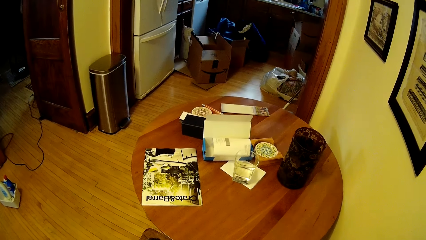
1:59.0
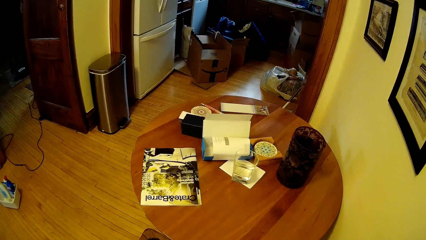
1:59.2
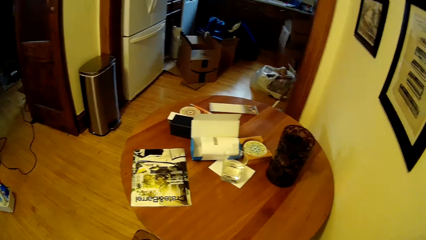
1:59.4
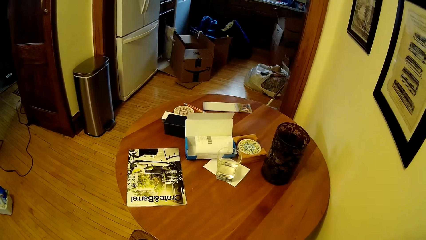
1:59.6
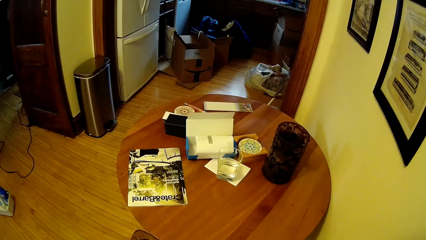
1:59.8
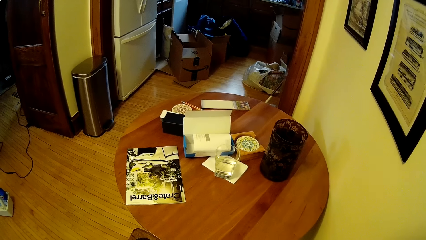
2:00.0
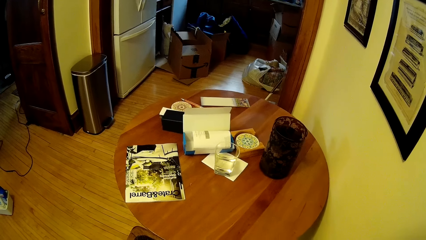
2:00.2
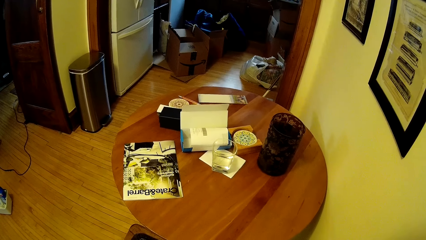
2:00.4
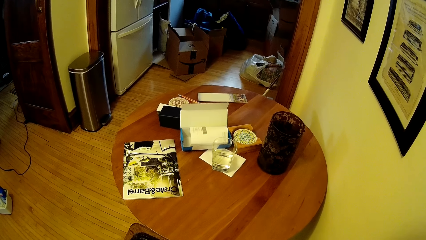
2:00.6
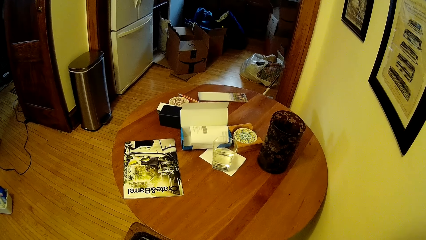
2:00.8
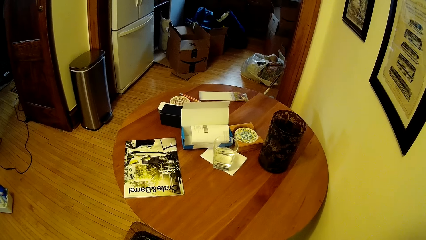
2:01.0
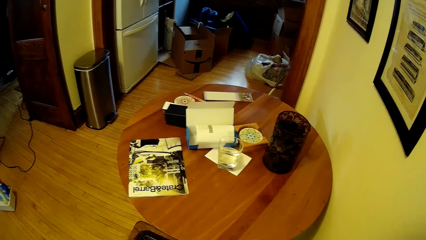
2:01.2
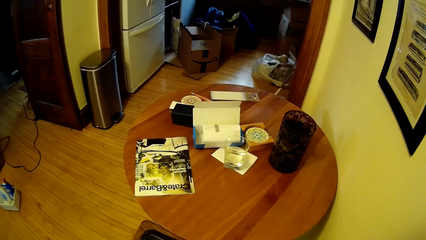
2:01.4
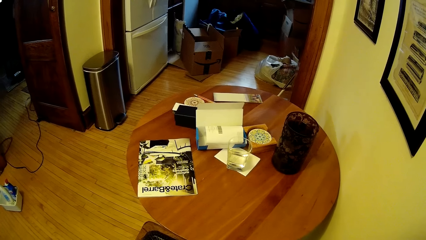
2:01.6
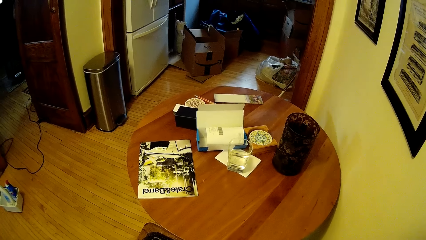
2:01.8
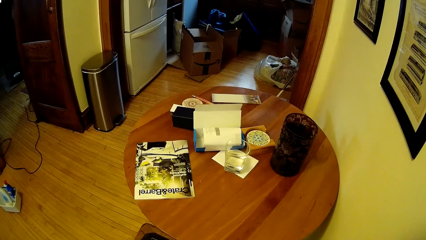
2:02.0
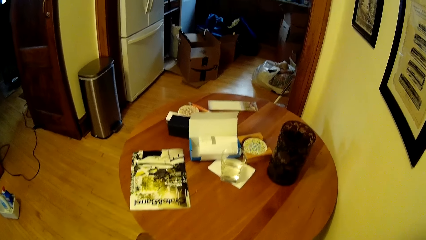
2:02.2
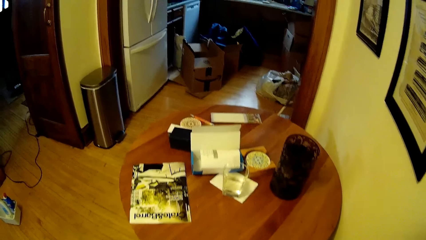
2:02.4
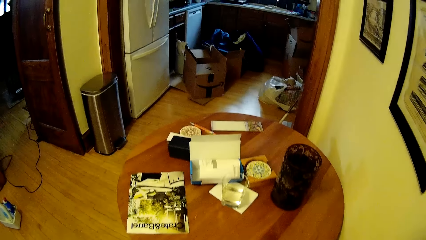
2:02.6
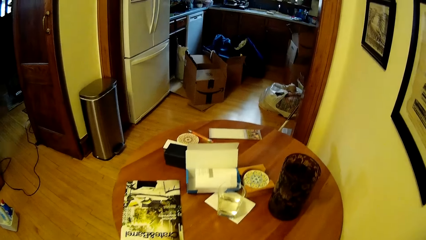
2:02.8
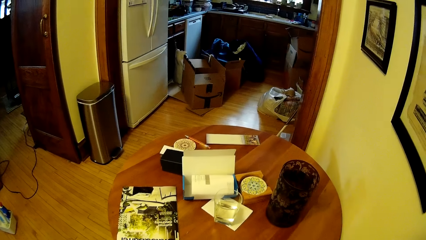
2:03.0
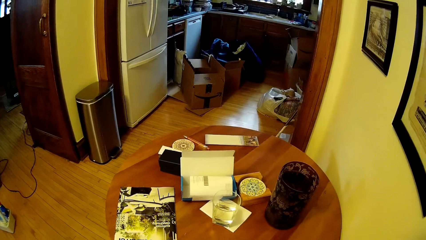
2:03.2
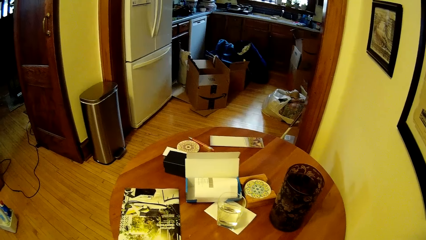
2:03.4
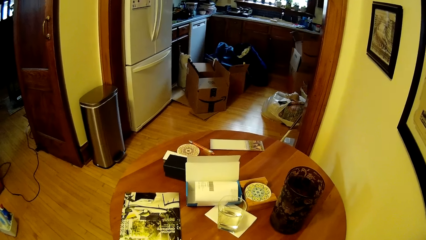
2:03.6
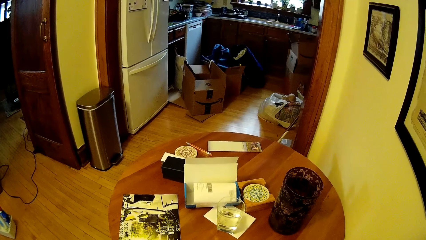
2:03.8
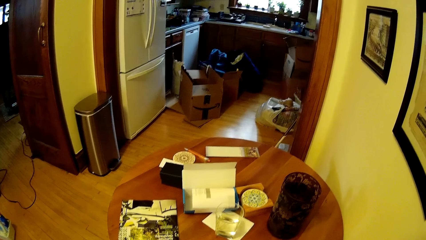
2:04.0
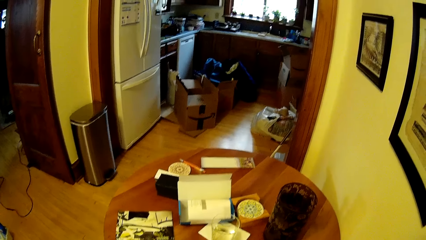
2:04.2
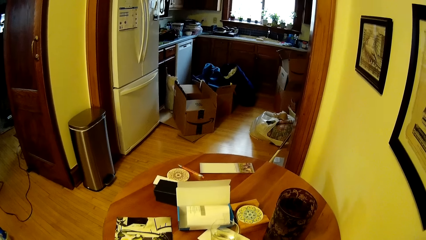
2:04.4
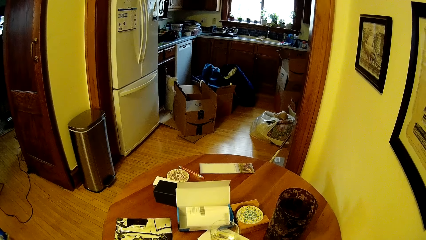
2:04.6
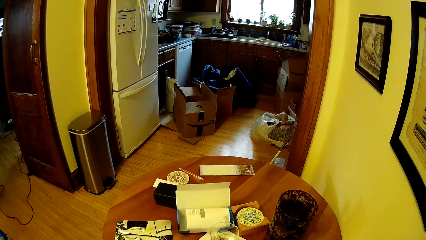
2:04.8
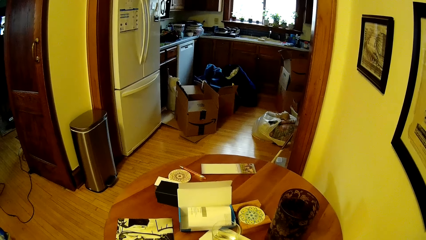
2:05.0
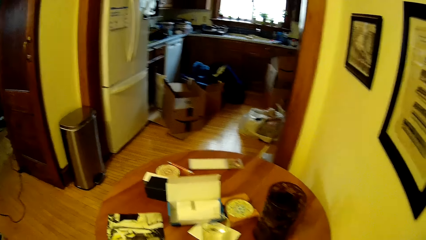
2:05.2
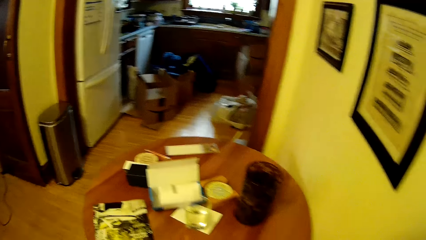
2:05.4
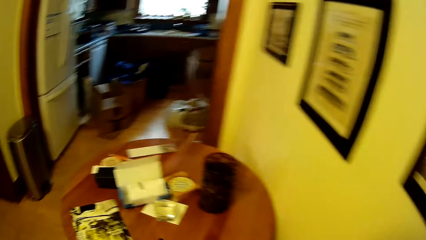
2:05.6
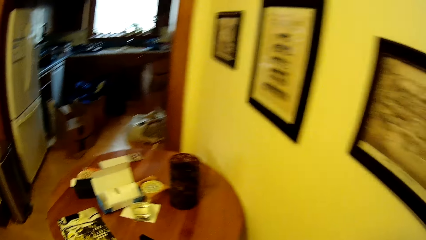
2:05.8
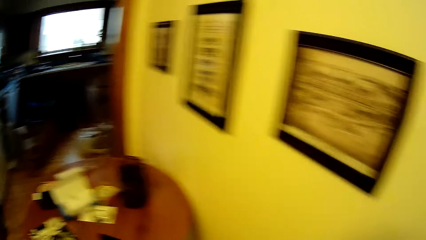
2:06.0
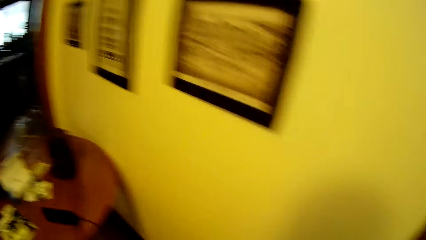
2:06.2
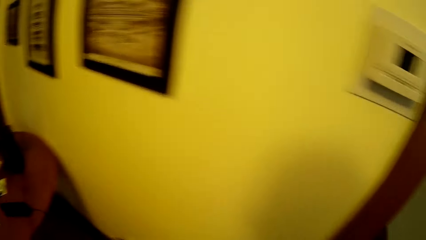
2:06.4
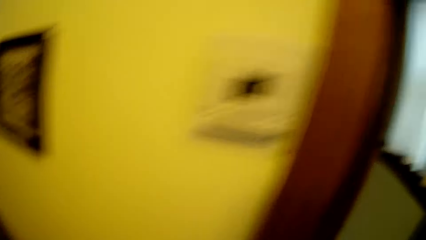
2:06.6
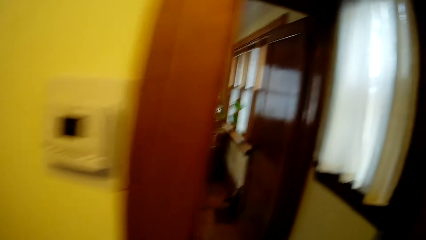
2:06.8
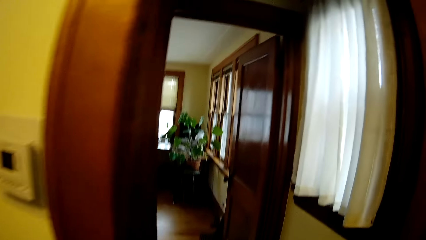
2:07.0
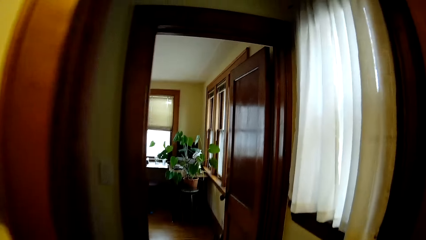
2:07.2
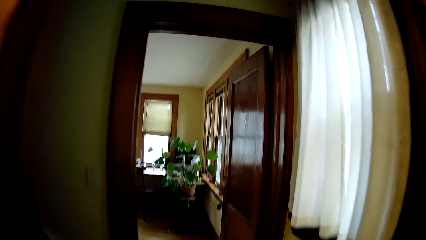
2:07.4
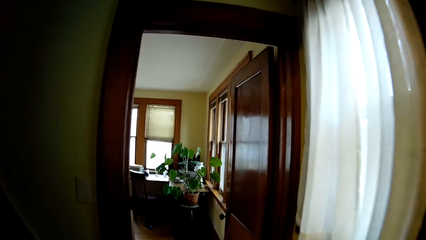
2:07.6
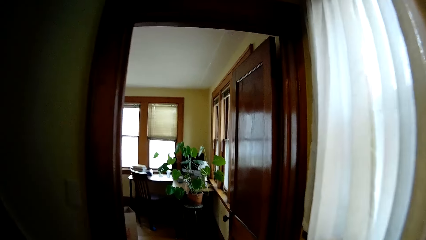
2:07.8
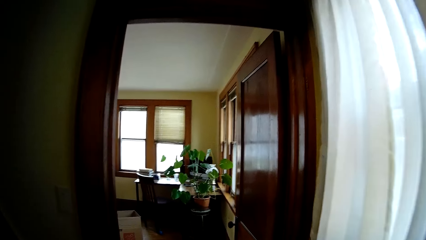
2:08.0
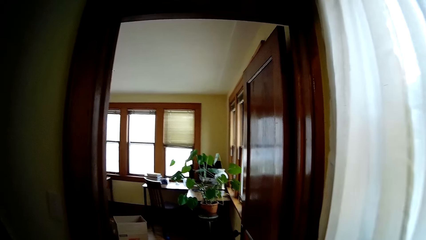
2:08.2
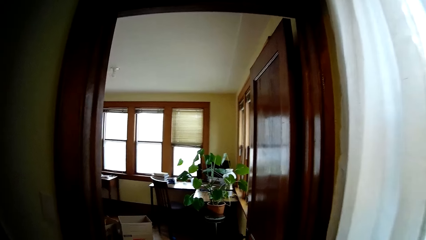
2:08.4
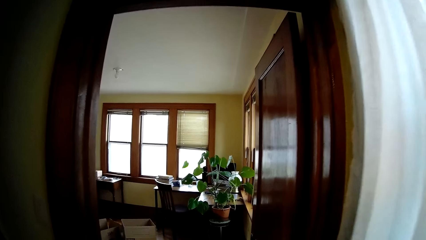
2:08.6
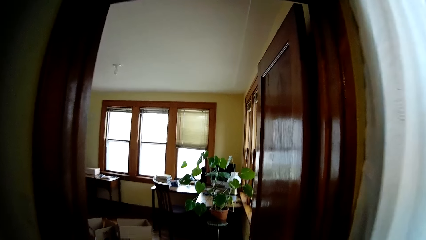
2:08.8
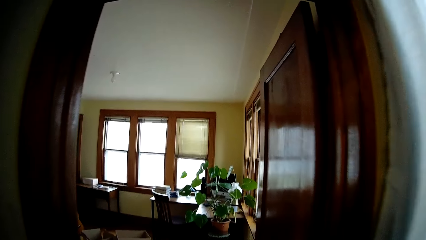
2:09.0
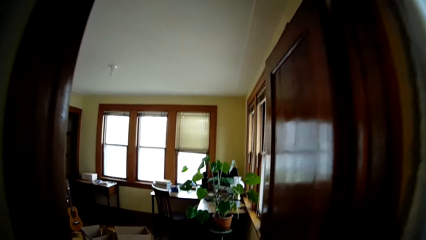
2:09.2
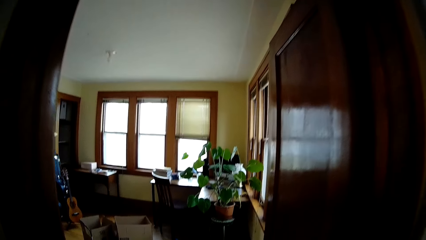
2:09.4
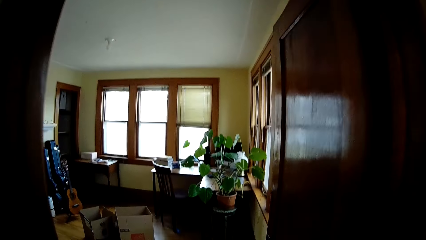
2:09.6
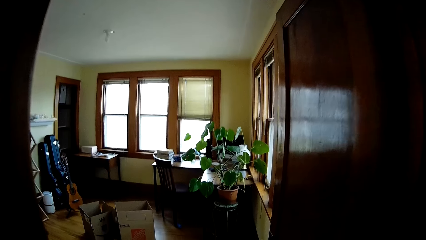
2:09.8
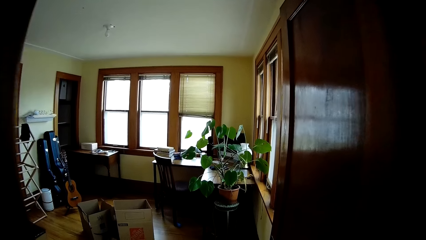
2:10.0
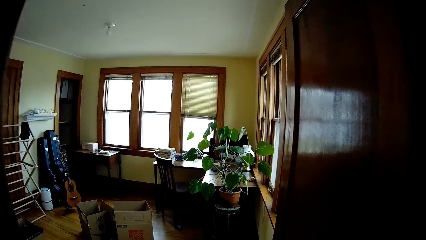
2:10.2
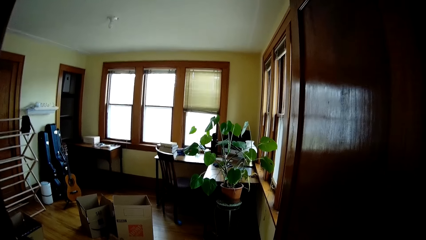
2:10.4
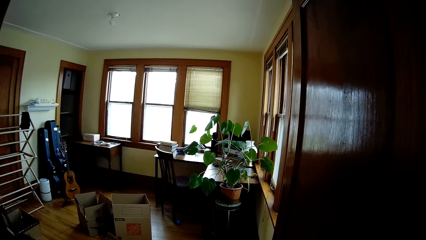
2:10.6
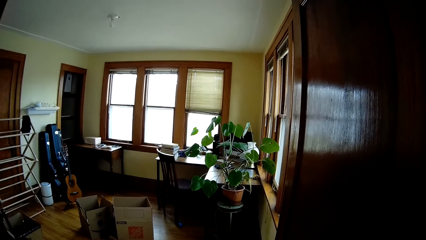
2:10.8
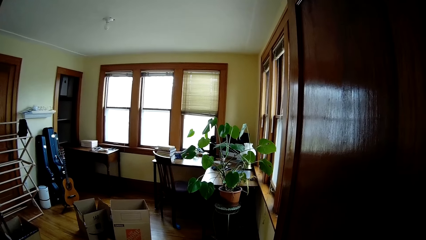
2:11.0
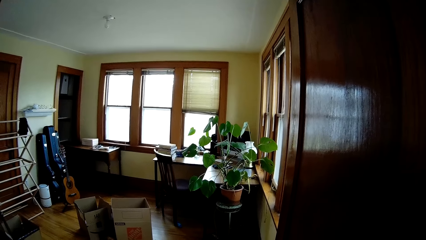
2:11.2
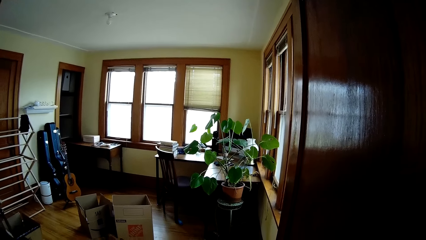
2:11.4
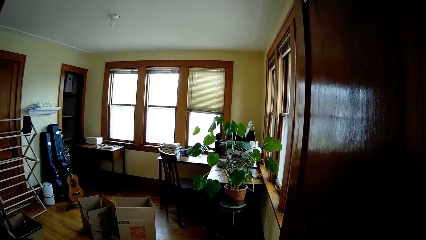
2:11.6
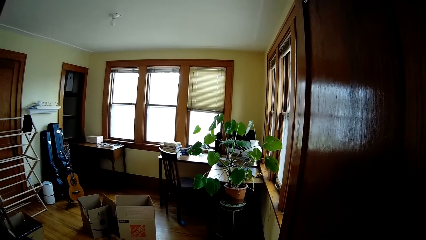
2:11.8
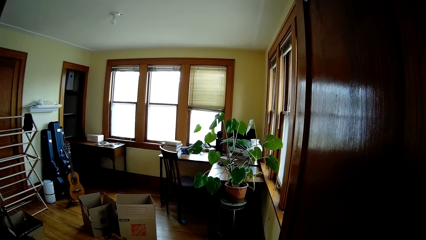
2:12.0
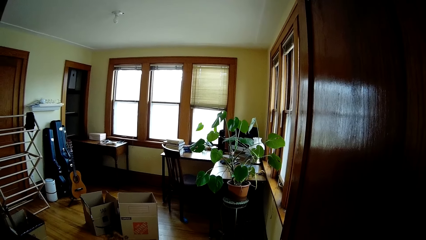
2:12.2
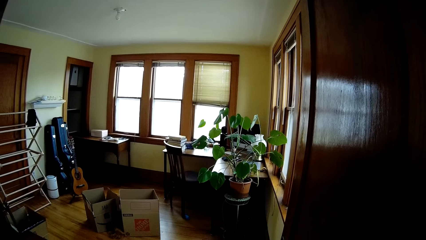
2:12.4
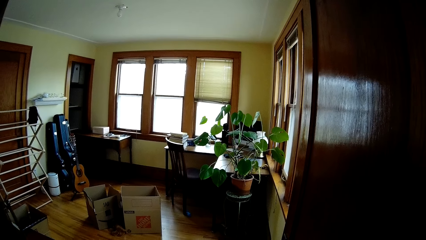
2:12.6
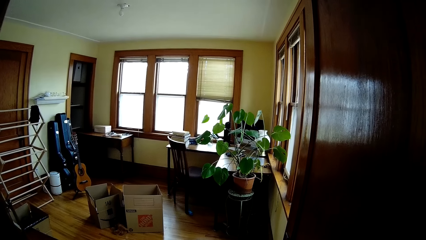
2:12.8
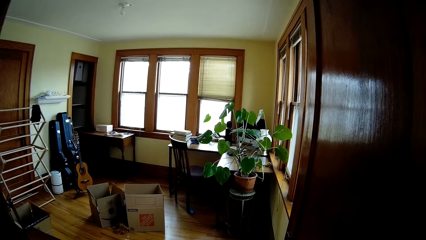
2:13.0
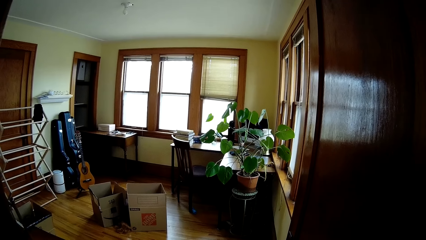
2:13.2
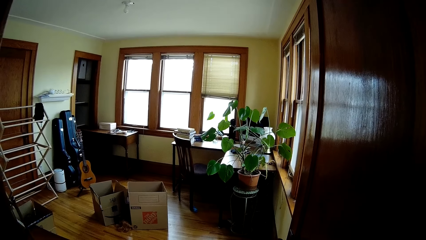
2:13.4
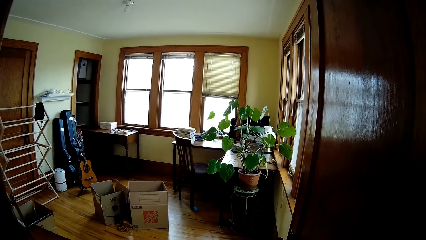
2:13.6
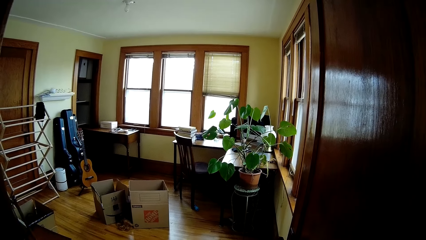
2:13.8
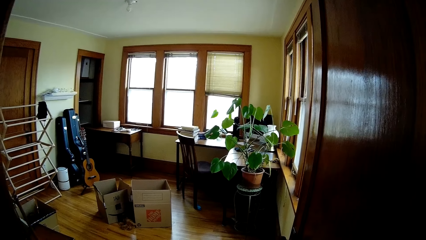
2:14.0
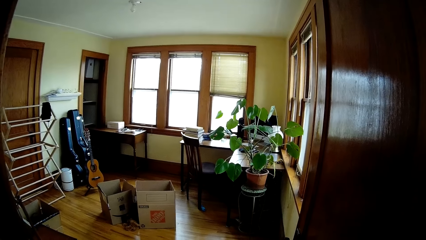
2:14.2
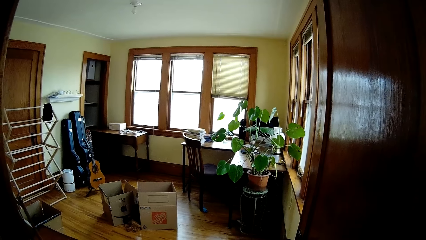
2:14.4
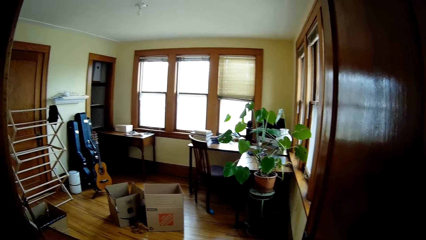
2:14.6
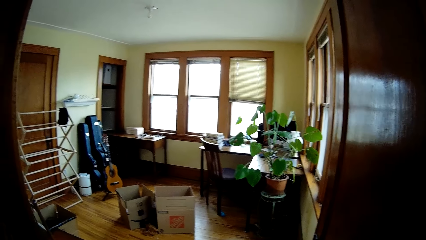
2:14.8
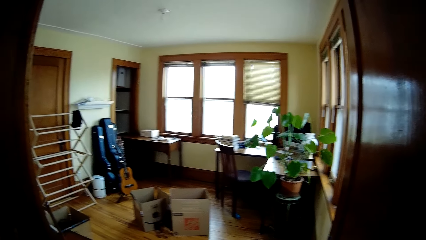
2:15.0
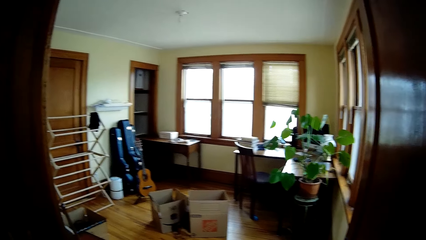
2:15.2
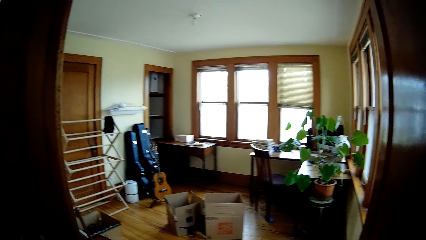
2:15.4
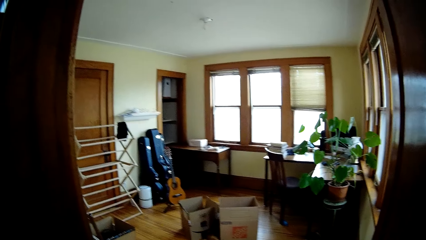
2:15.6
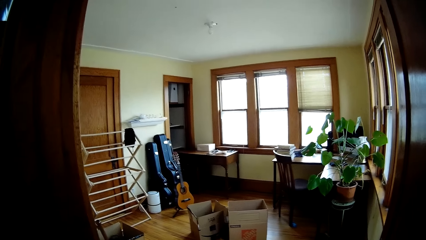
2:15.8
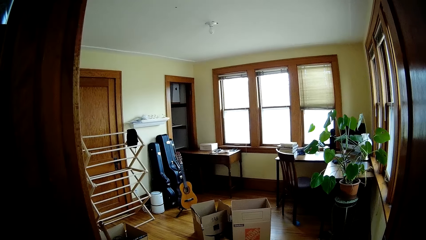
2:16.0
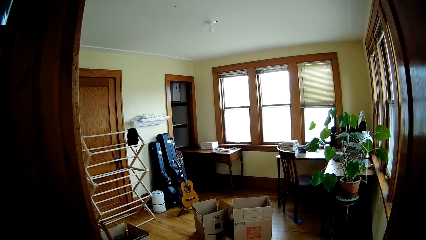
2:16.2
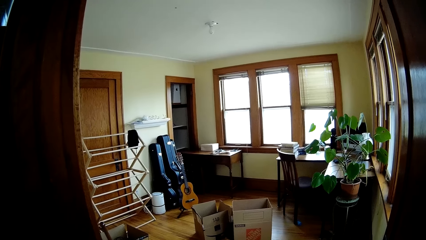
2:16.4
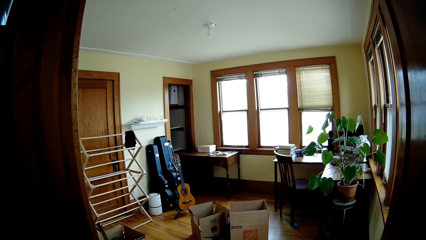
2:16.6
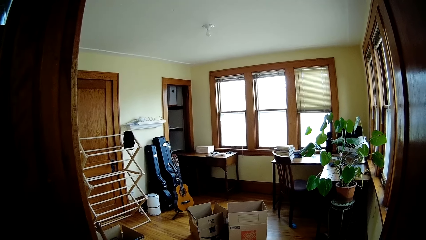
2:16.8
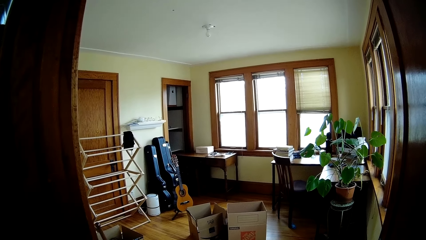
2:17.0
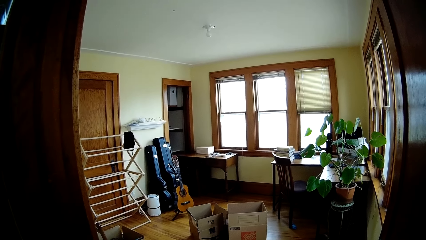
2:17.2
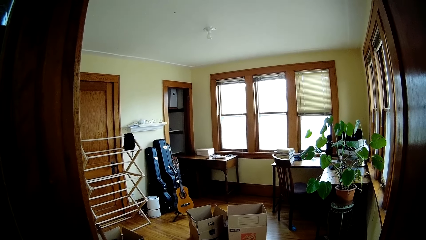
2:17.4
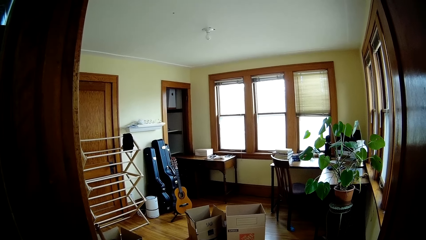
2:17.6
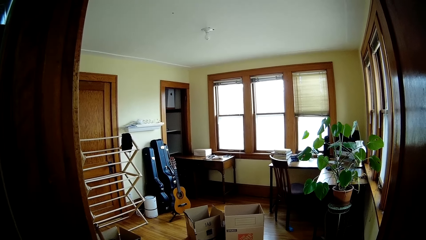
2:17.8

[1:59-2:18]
The camera wearer walks to the study entrance from the hallway.
